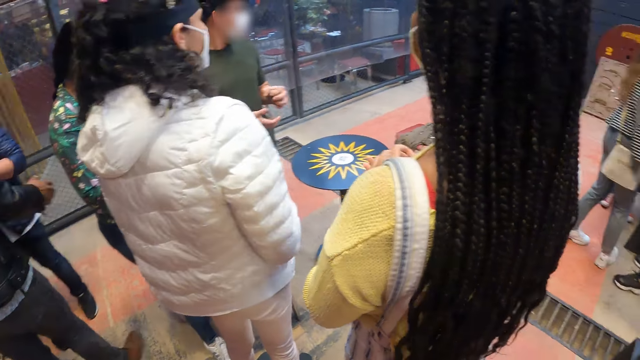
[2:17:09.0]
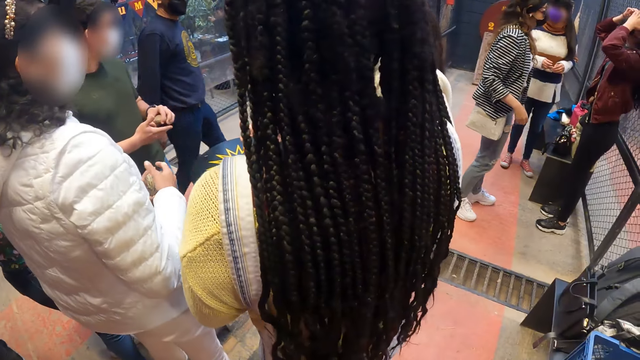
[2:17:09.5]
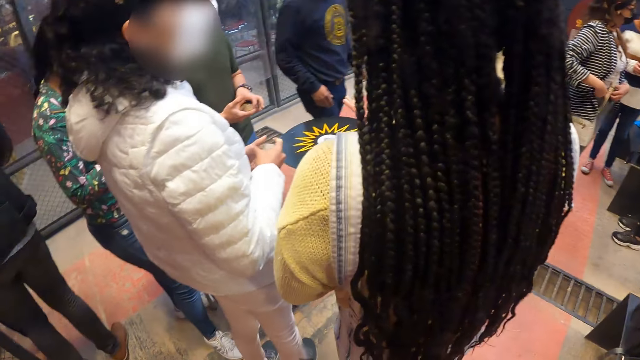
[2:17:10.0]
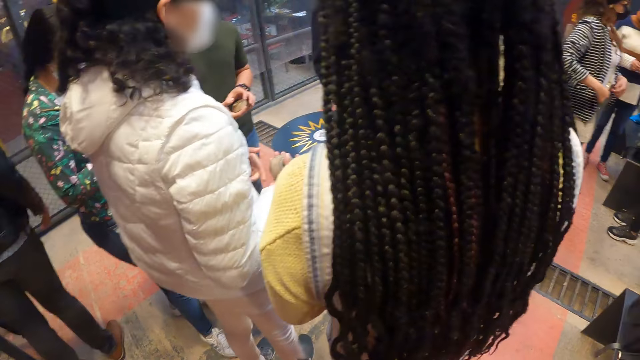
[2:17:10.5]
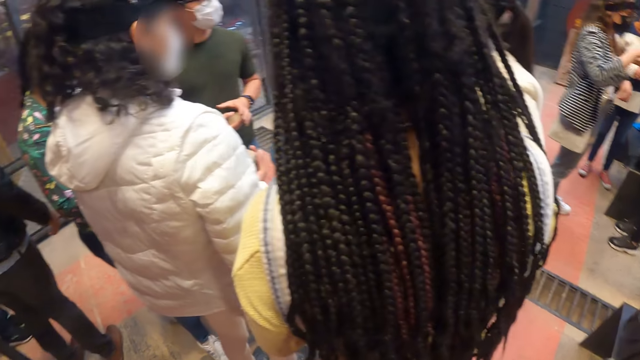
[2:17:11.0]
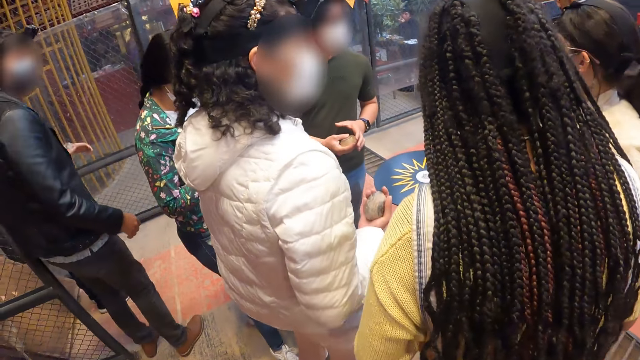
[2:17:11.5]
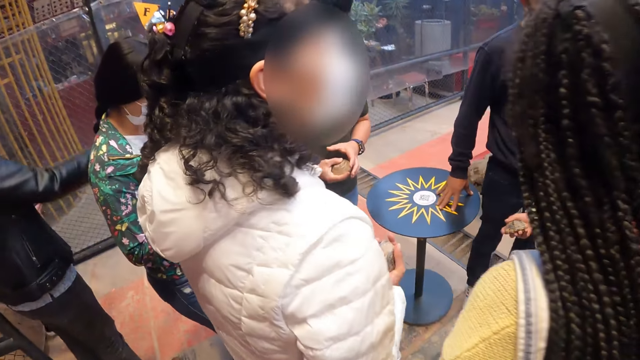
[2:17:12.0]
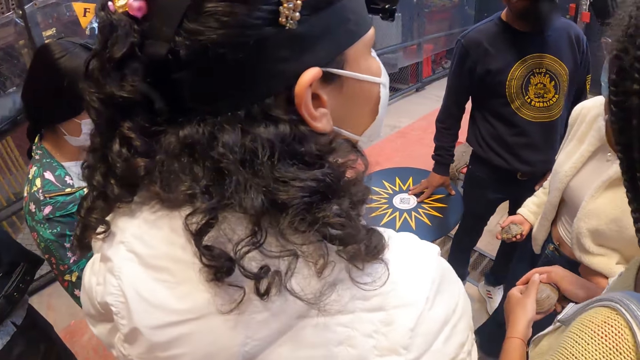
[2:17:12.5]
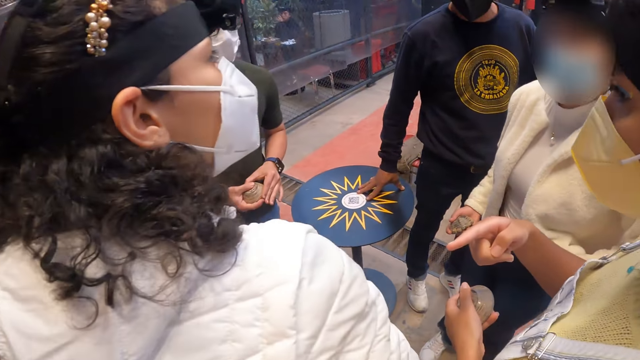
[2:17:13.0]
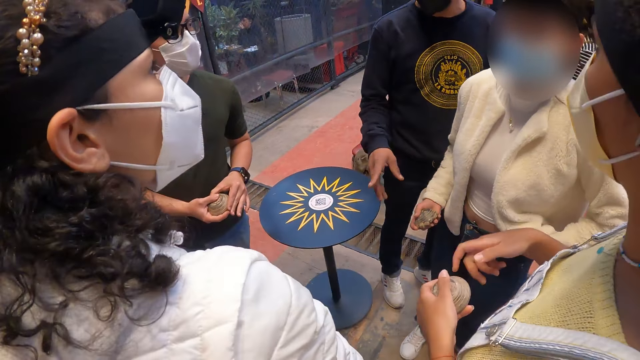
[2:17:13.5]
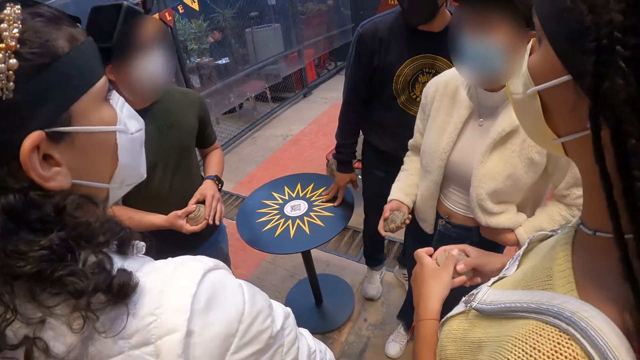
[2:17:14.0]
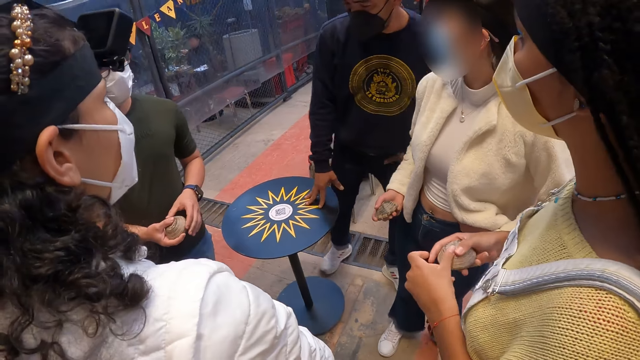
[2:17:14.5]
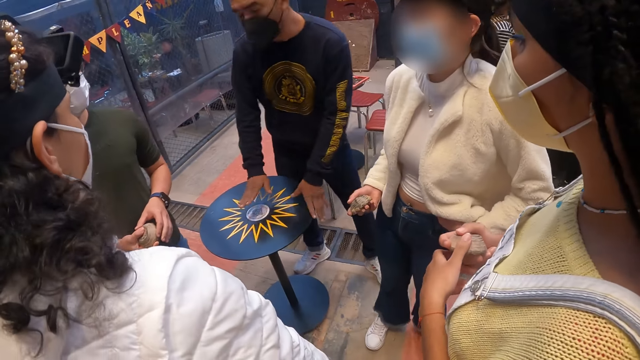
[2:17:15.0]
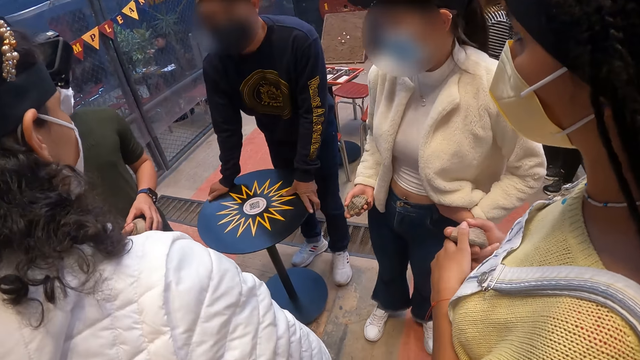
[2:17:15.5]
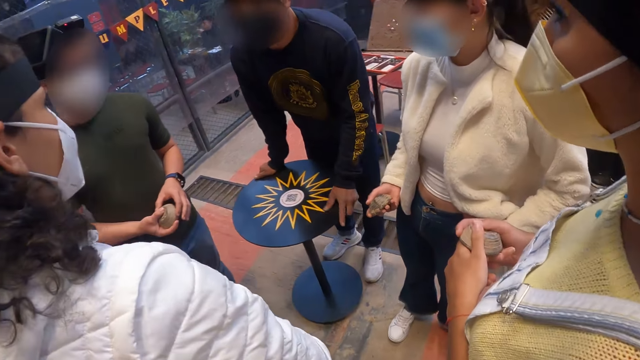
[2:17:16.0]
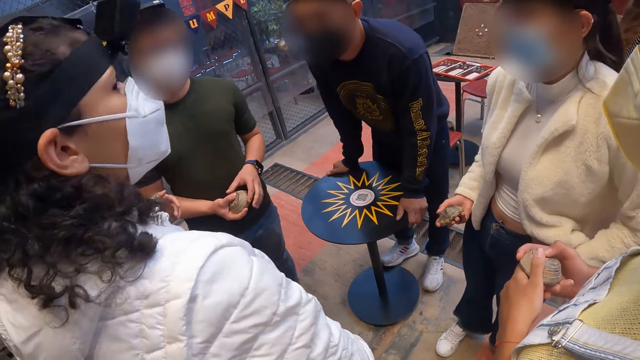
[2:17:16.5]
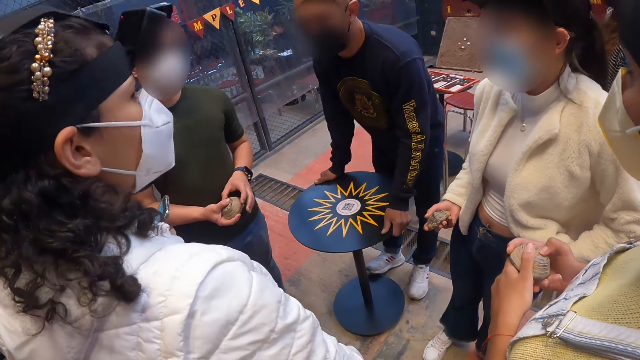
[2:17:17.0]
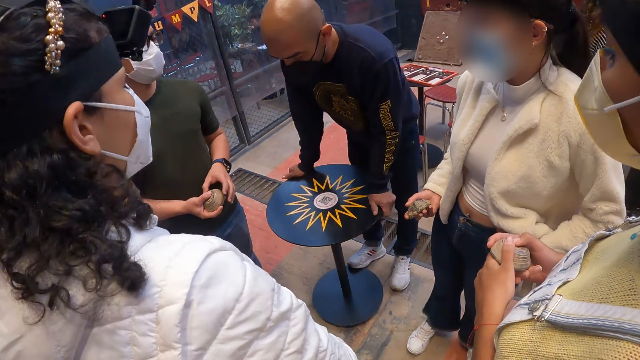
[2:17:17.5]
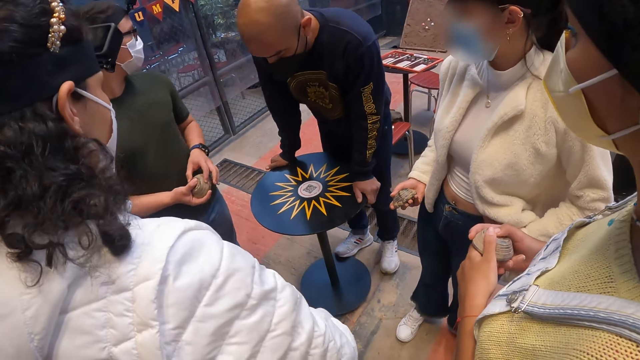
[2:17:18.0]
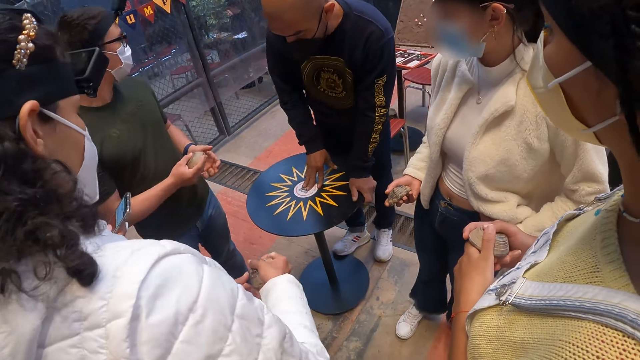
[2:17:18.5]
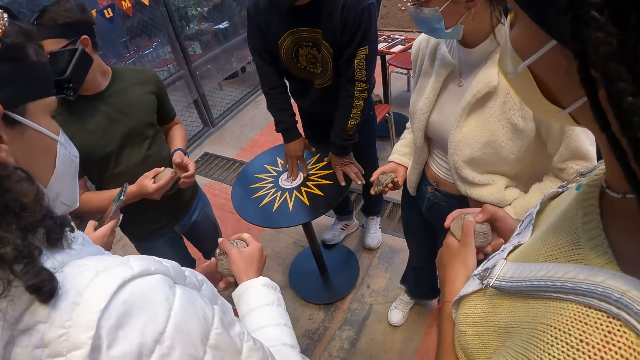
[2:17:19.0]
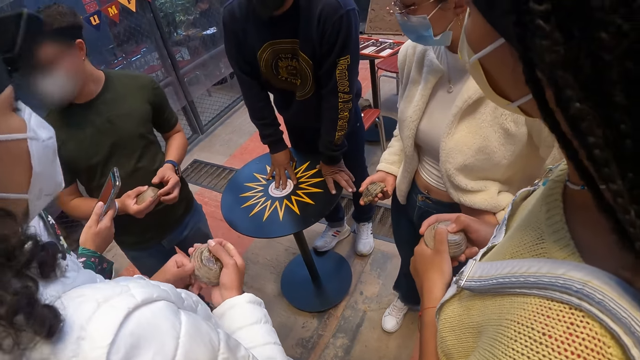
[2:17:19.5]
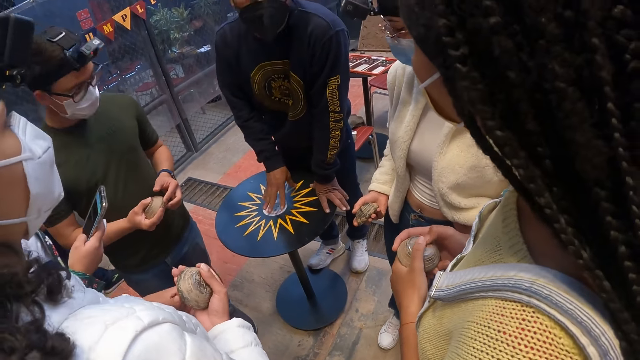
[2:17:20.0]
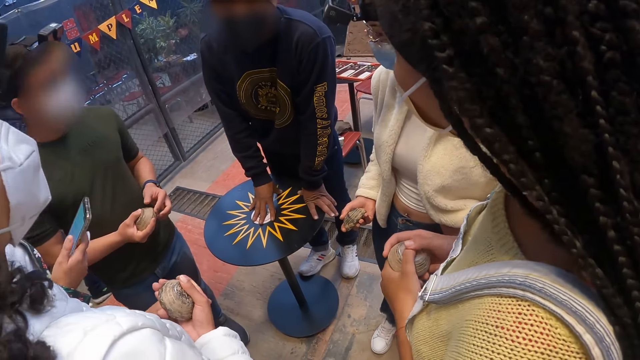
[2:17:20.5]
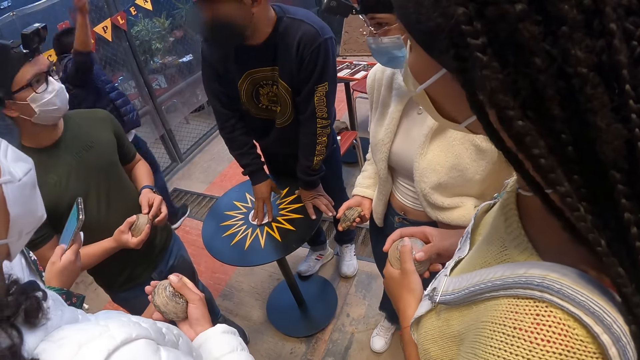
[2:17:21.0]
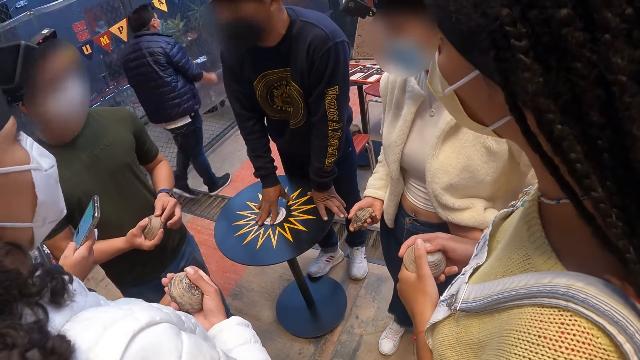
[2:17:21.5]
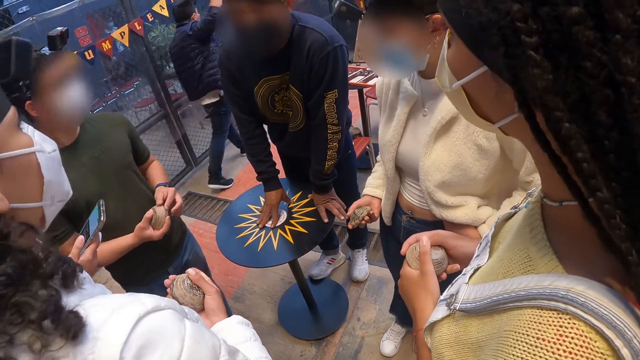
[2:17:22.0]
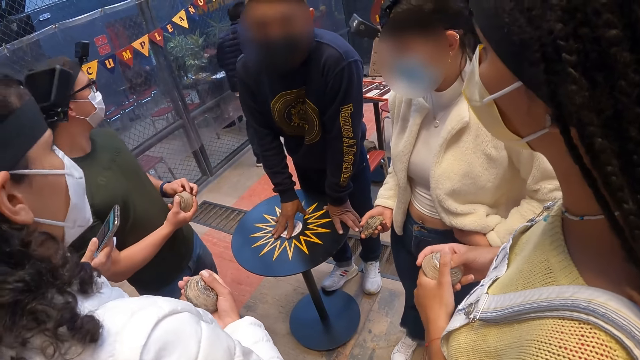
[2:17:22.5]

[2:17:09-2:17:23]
The camera wearer looks around the area. The man passes the metal disc on his left hand to his right hand. The camera wearer interacts with the group of people in the tejo pitch. A woman holds a rock in her right hand. Another man places his right hand on a table. The other man holds the table with both hands and turns the table with both hands. Another woman operates a phone in her right hand. The other man taps his right hand on the table.

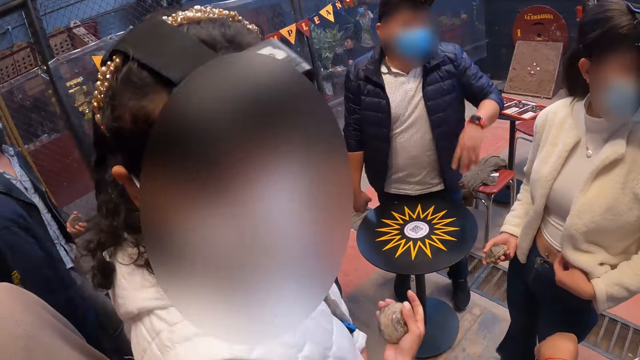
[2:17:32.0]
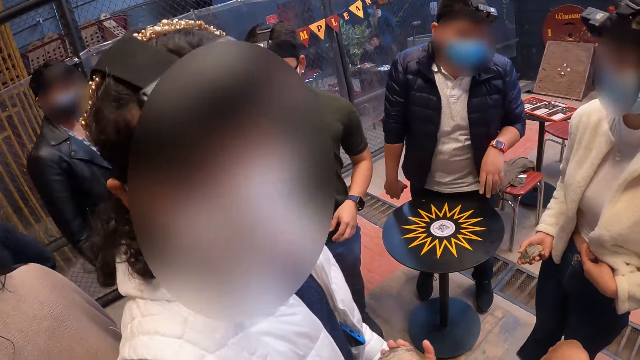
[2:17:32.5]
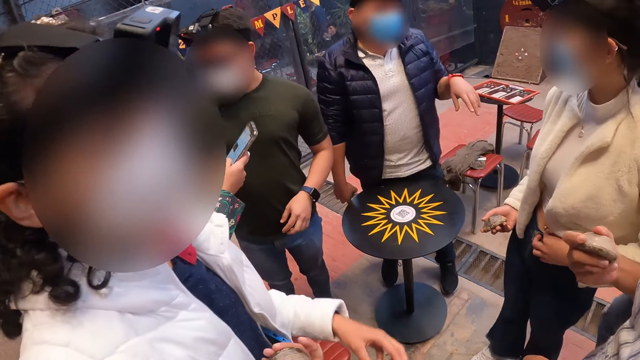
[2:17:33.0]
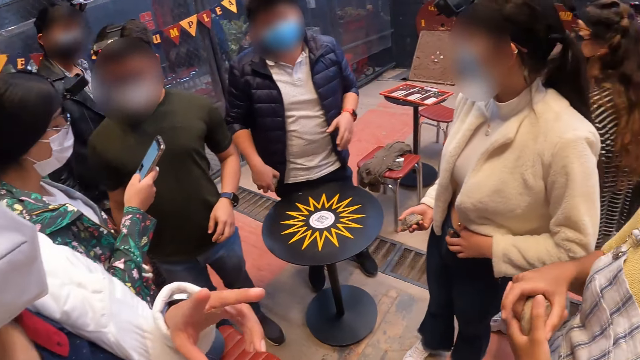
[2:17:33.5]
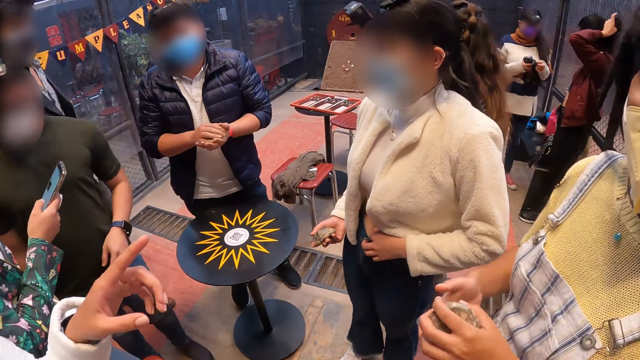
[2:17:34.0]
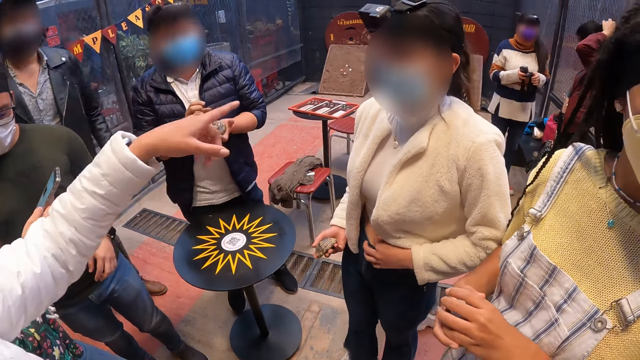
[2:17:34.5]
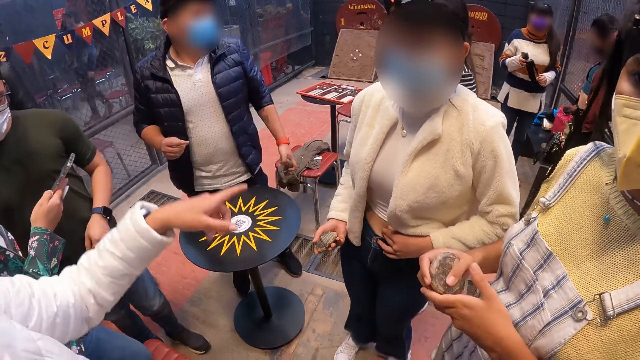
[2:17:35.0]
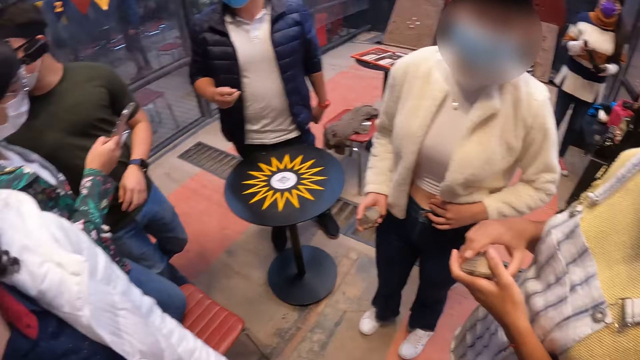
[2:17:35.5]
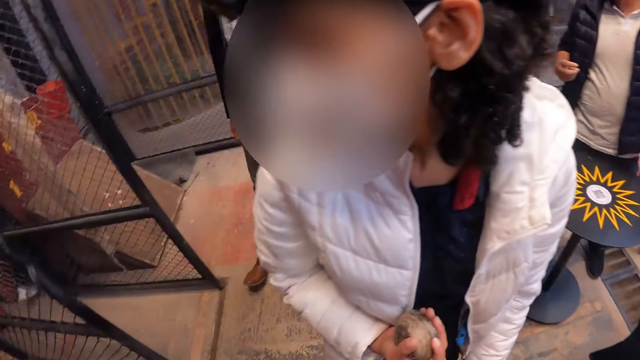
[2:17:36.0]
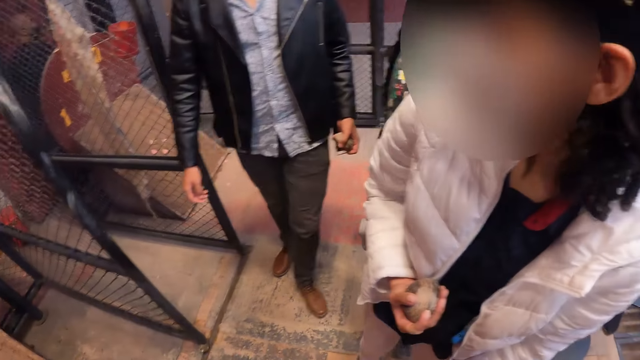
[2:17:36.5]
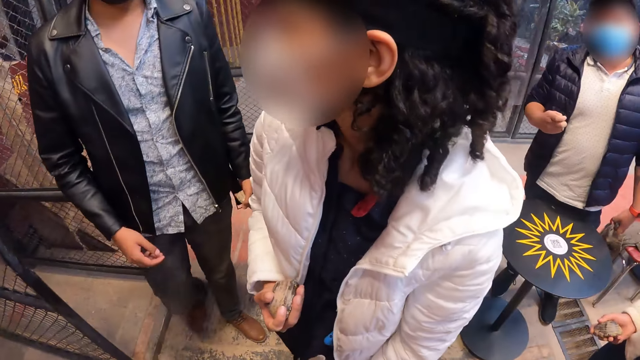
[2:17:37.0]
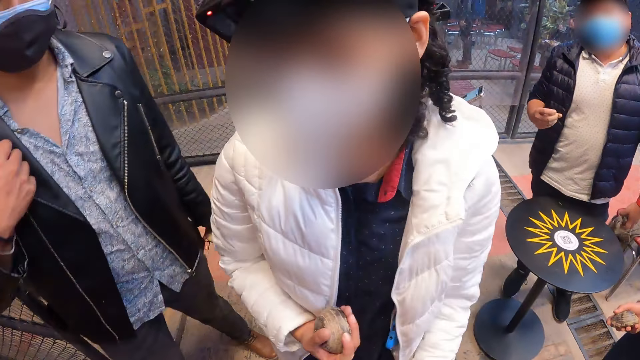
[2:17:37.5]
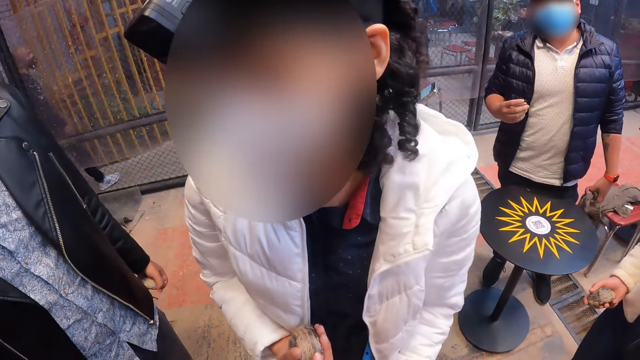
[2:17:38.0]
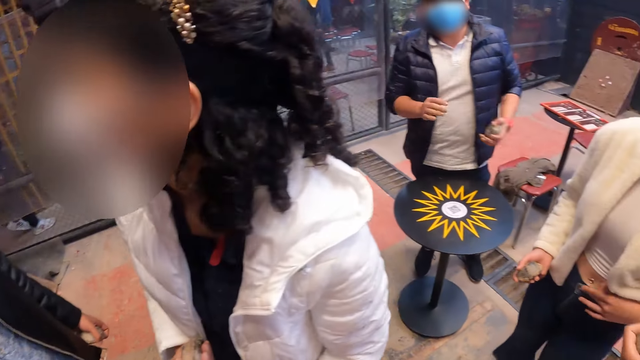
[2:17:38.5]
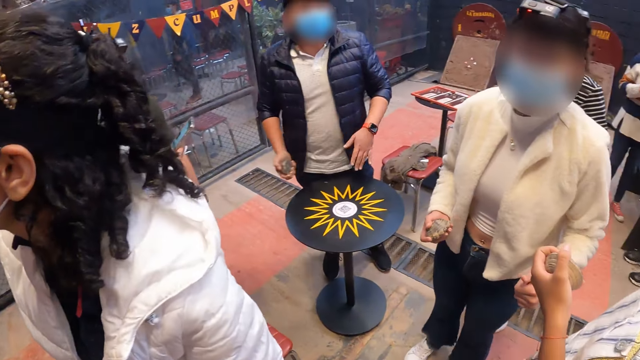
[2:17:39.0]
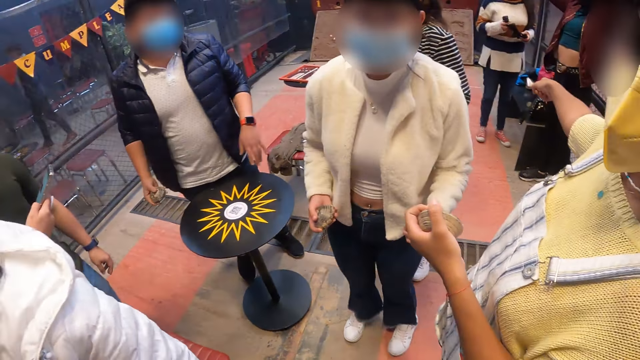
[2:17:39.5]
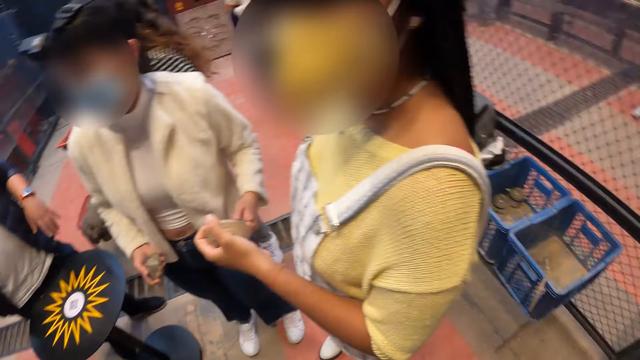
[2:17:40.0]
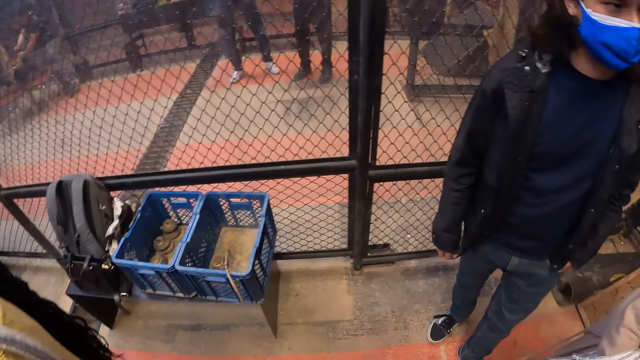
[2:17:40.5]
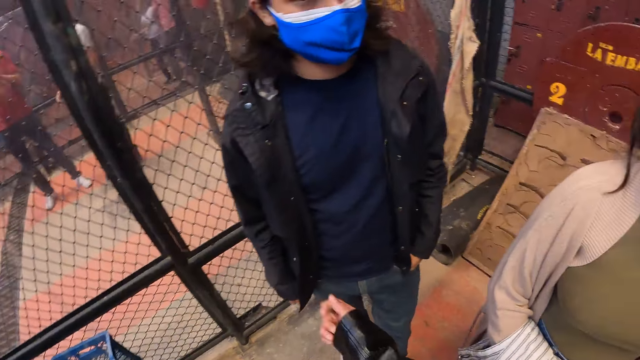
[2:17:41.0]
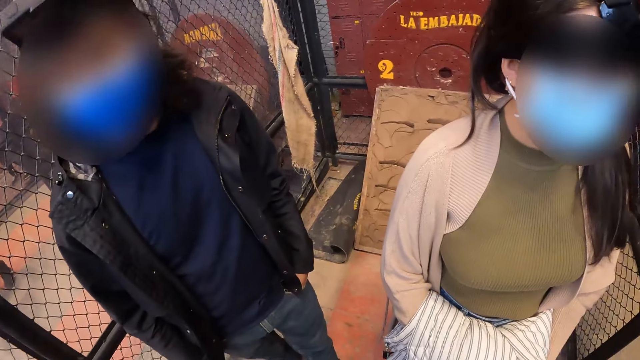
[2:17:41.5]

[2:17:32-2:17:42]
The woman passes the metal disc from her right hand to her left hand. The man passes the metal disc from his right hand to his left hand. The woman passes the metal disc from her left hand to her right hand. The woman passes the metal disc from her right hand to her left hand. The man passes the metal disc from his left hand to his right hand.
